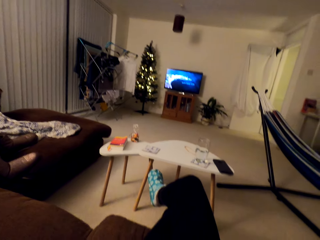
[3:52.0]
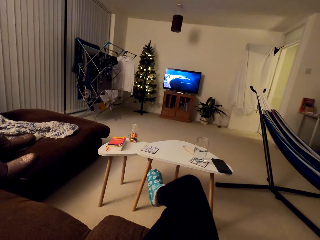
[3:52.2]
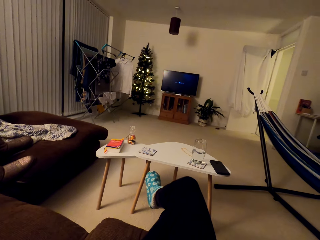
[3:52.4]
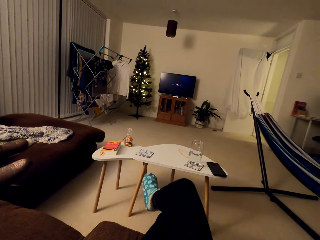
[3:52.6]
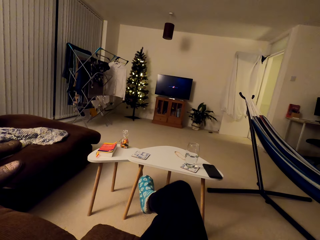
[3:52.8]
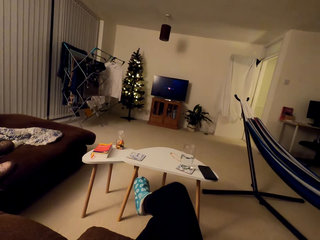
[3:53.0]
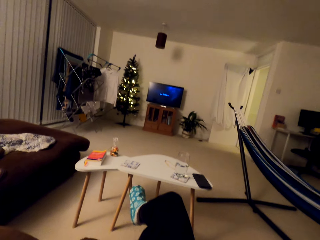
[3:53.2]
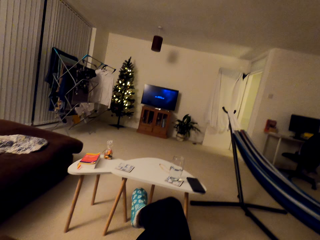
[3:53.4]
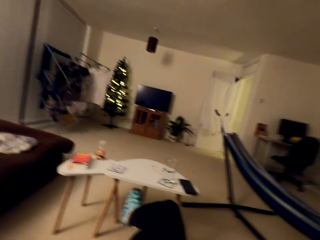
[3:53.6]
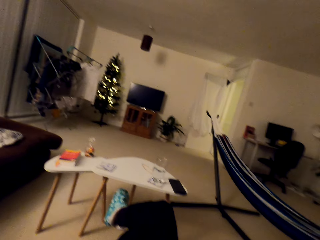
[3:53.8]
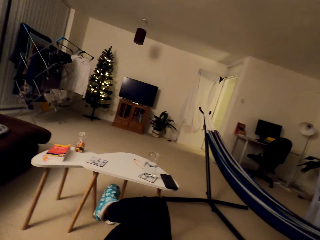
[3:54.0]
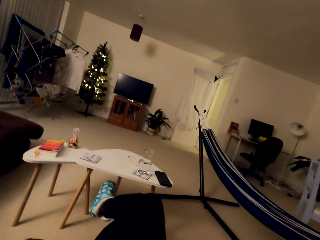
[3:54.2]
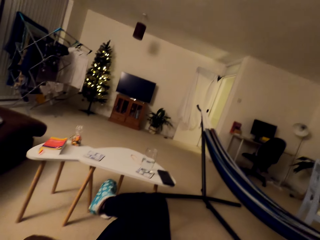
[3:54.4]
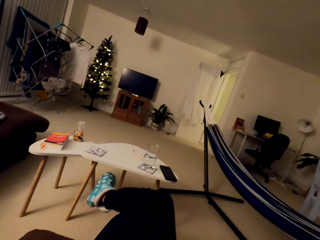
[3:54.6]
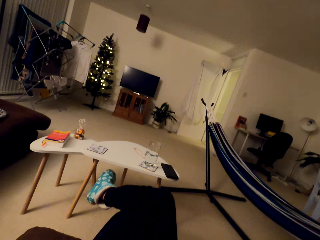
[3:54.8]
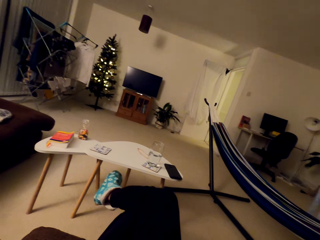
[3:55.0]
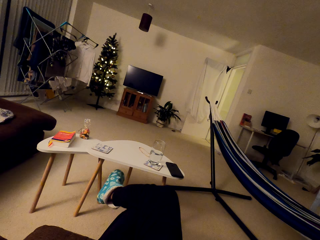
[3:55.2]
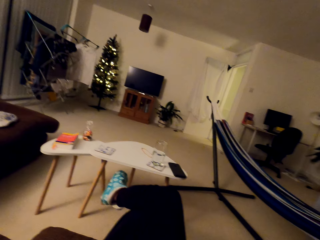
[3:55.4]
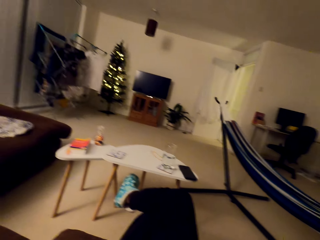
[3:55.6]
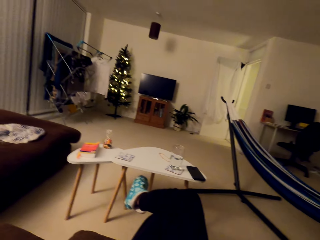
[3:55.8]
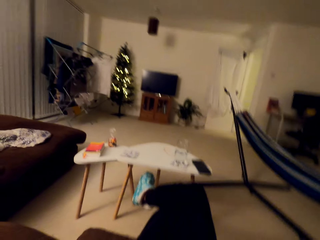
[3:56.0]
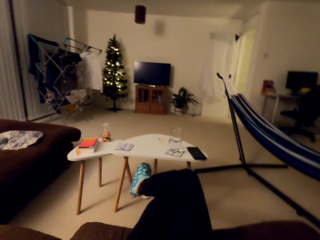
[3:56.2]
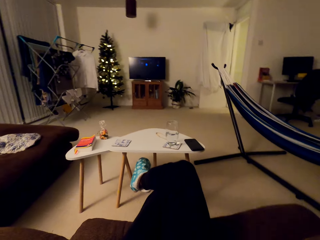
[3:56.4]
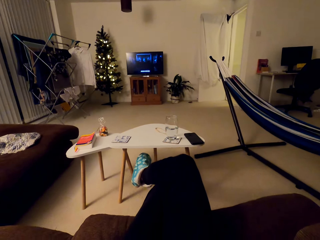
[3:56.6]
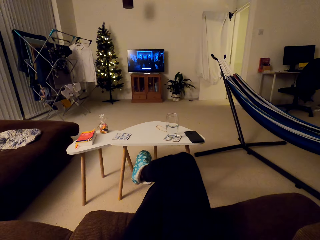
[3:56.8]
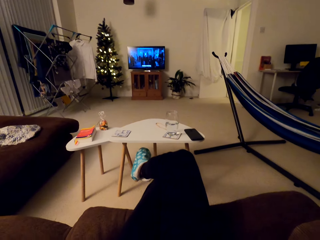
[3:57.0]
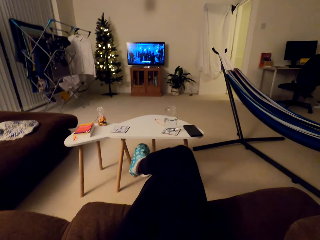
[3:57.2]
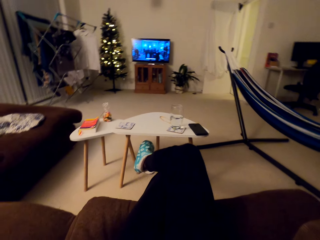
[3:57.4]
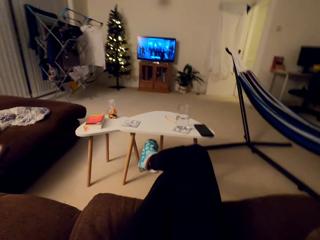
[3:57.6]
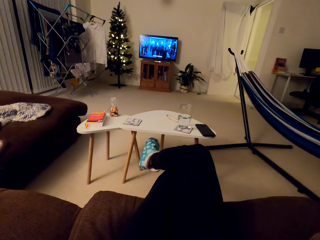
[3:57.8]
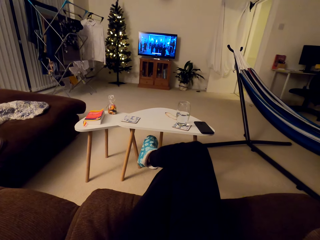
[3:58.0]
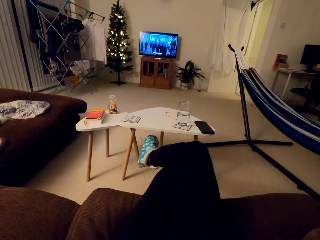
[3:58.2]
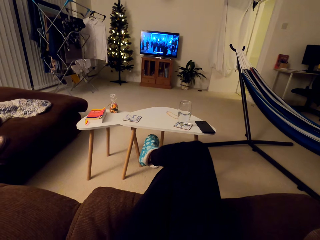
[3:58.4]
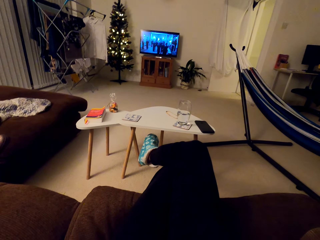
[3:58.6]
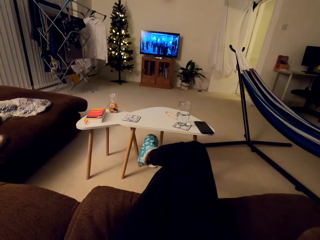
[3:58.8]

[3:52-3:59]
The camera wearer watches TV.

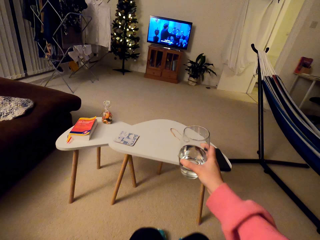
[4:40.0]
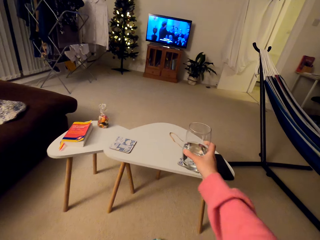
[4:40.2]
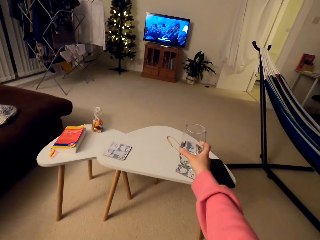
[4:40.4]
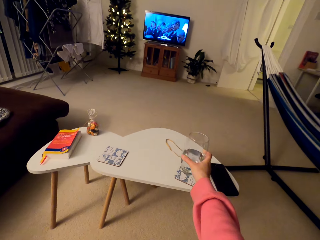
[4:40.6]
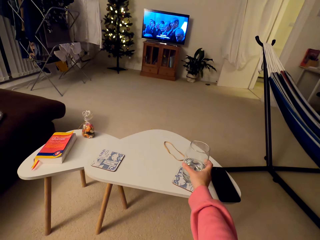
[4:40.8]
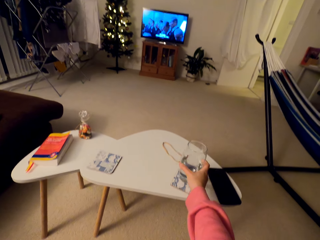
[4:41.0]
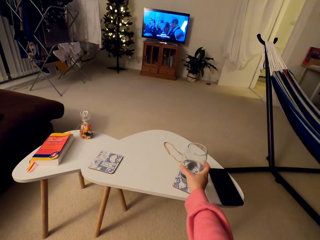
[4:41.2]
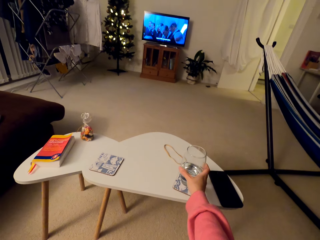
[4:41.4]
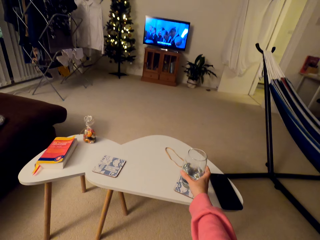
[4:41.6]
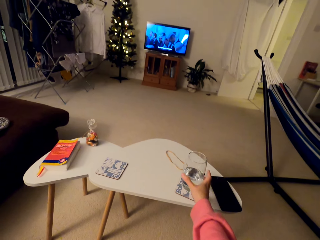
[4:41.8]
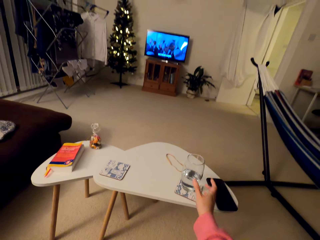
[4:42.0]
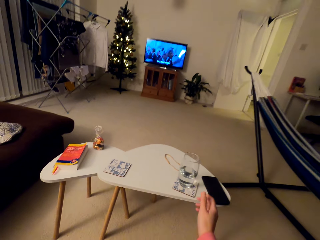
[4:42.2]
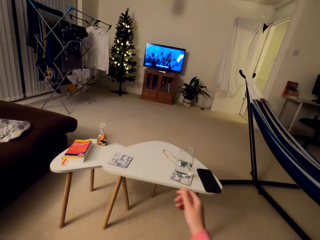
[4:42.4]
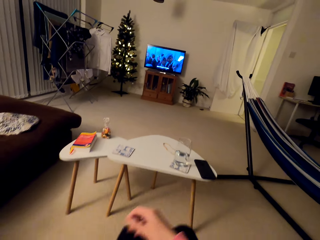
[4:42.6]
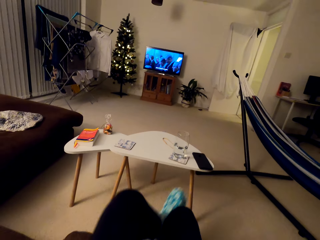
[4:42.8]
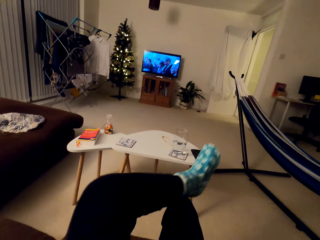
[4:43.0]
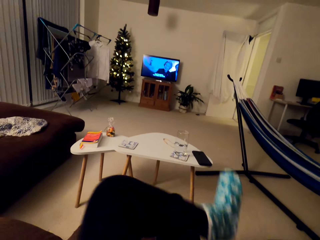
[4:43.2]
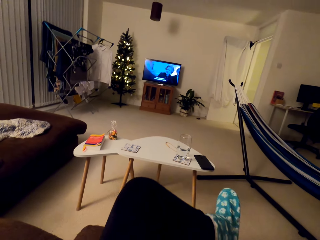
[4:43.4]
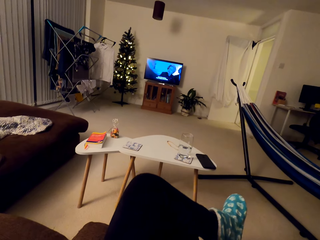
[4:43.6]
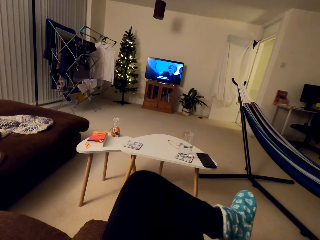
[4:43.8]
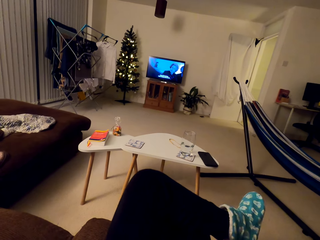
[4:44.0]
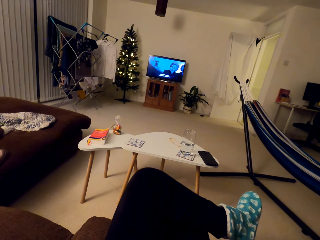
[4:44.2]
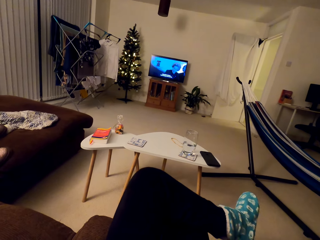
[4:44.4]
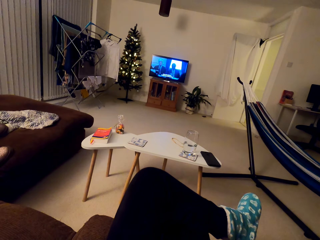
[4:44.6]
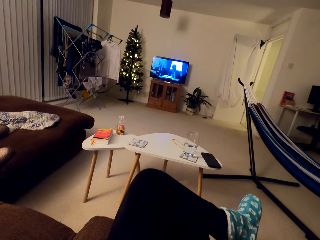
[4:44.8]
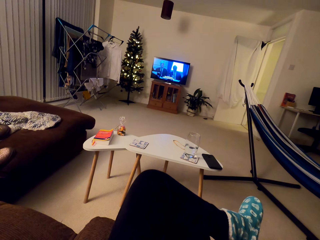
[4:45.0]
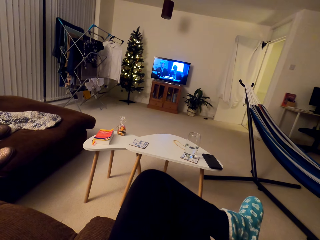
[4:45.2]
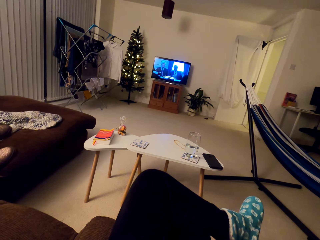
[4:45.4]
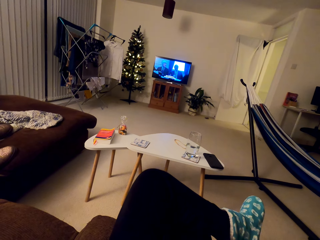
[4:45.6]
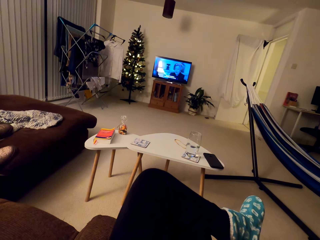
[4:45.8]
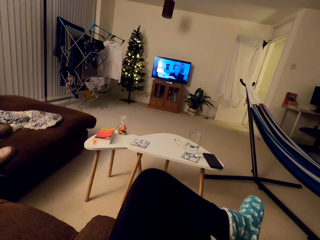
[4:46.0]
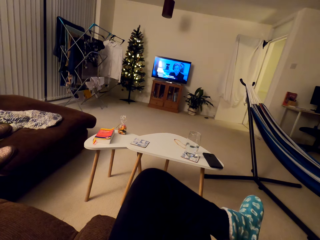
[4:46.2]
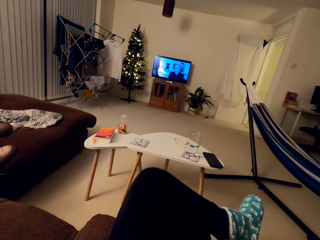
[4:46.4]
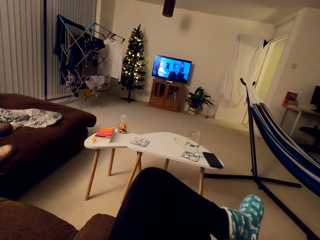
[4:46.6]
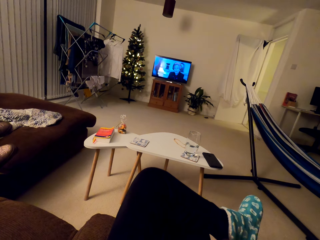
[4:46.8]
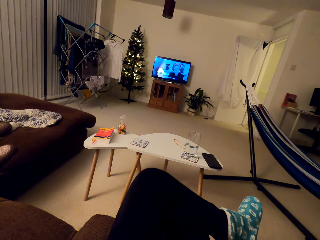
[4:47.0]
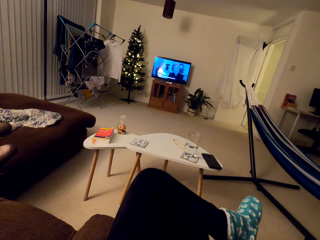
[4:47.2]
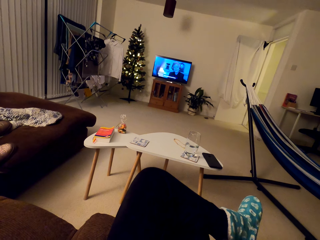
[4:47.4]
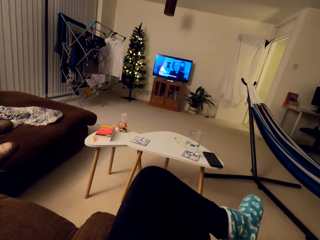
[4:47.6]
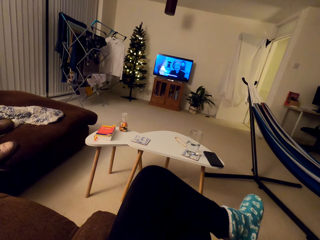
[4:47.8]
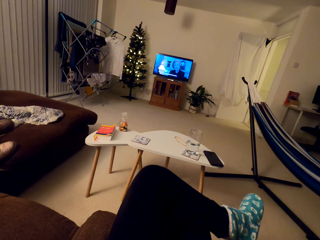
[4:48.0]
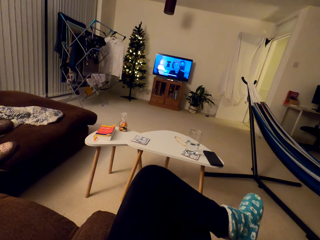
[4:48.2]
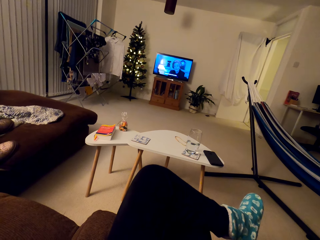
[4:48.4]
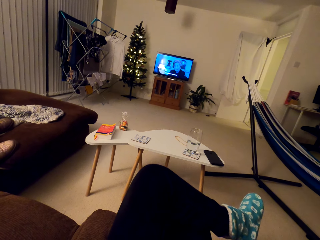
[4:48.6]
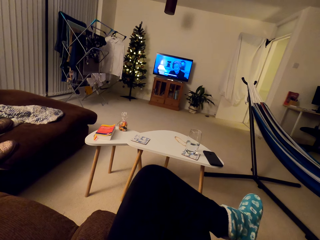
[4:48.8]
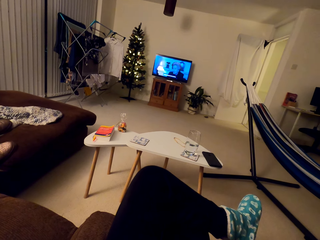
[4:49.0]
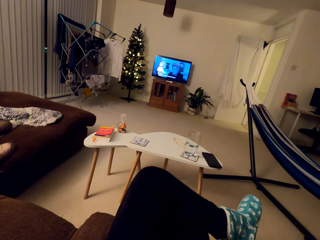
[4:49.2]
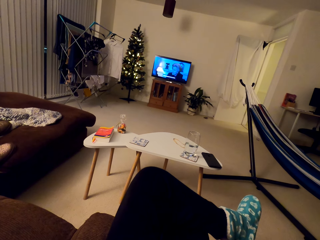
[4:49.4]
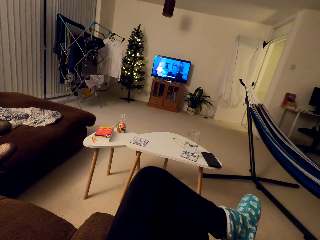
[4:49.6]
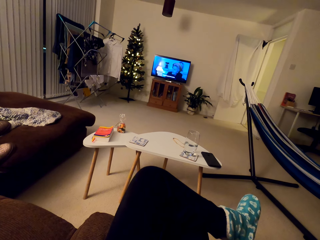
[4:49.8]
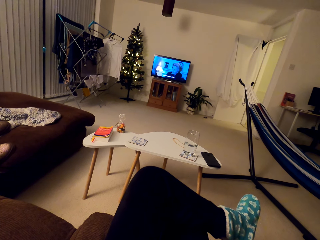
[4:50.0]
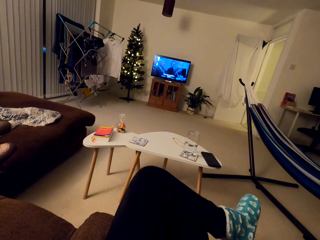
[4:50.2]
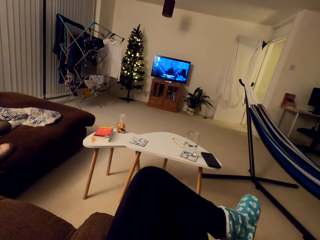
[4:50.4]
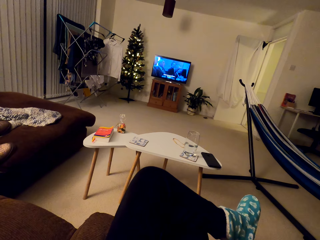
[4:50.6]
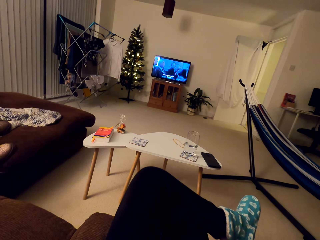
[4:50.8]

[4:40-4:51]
The camera wearer puts the glass of water on the table. They watch TV and cross their legs.
